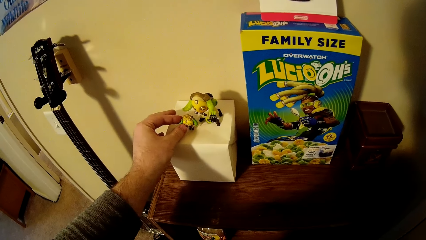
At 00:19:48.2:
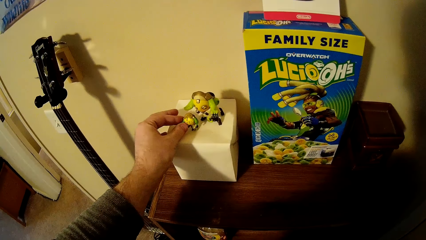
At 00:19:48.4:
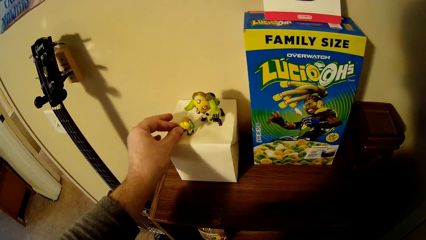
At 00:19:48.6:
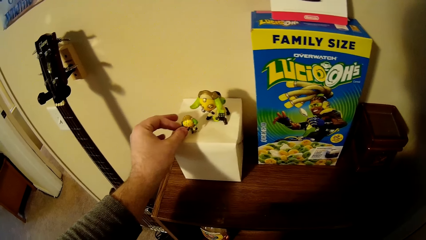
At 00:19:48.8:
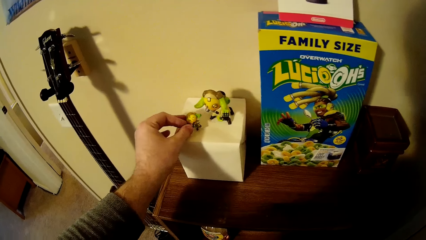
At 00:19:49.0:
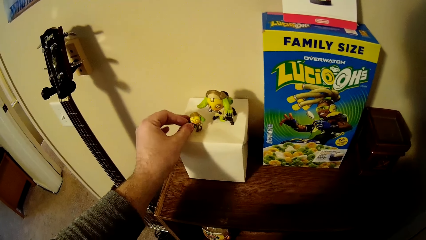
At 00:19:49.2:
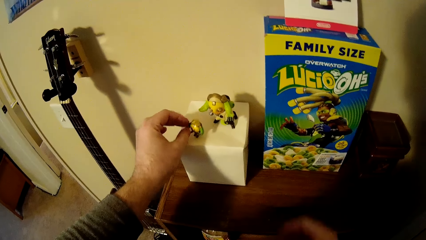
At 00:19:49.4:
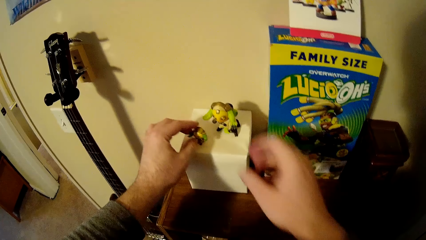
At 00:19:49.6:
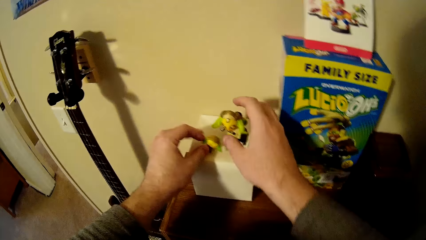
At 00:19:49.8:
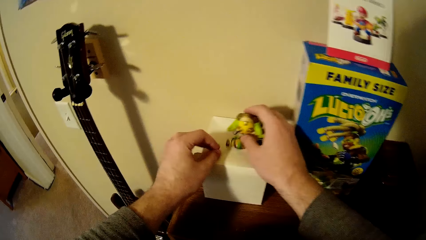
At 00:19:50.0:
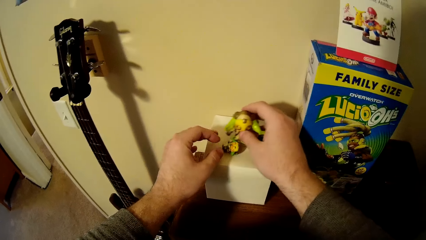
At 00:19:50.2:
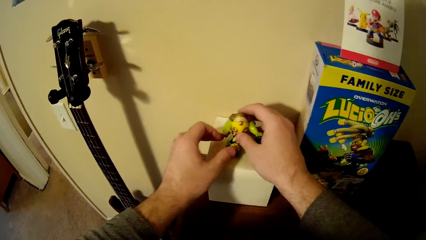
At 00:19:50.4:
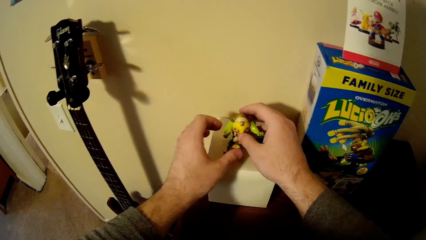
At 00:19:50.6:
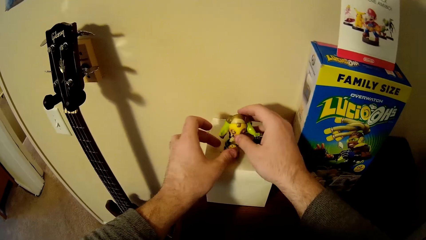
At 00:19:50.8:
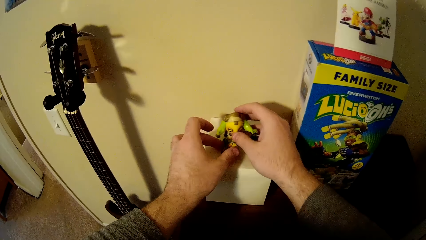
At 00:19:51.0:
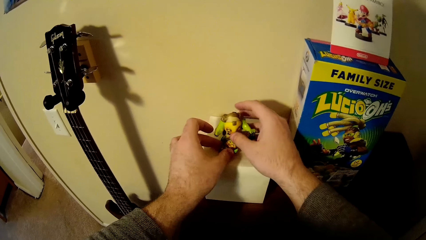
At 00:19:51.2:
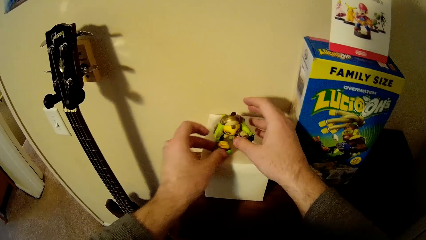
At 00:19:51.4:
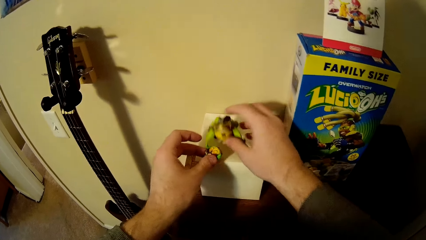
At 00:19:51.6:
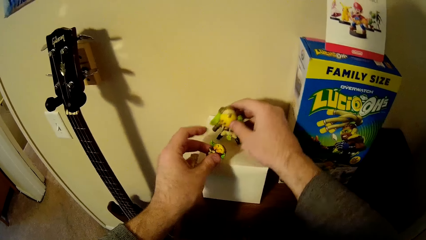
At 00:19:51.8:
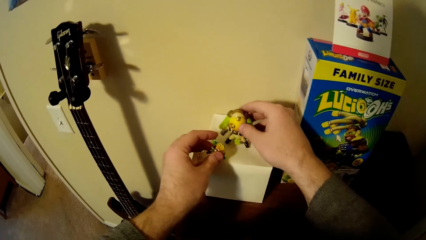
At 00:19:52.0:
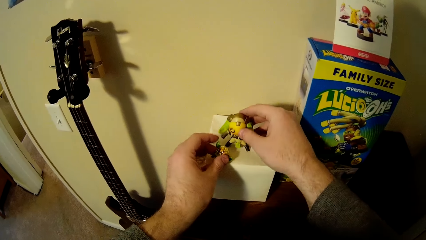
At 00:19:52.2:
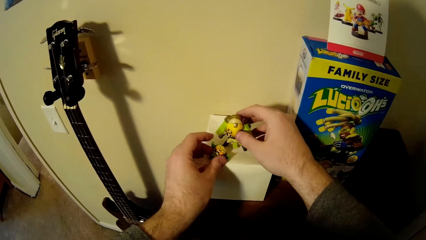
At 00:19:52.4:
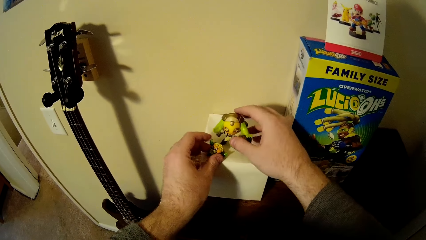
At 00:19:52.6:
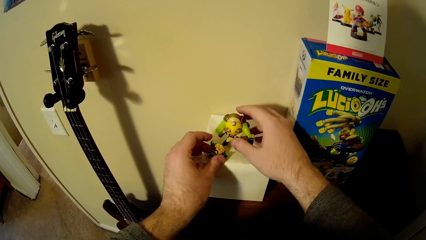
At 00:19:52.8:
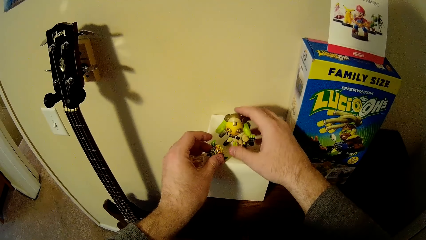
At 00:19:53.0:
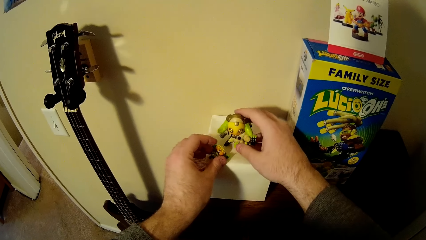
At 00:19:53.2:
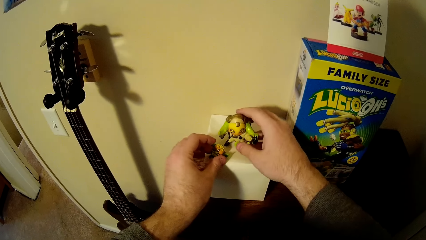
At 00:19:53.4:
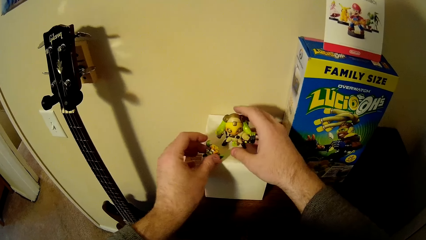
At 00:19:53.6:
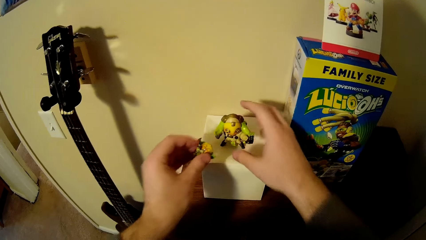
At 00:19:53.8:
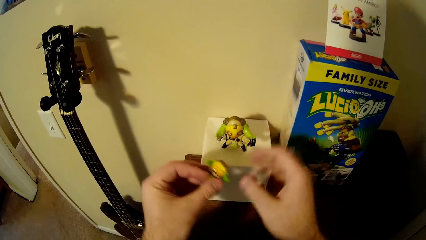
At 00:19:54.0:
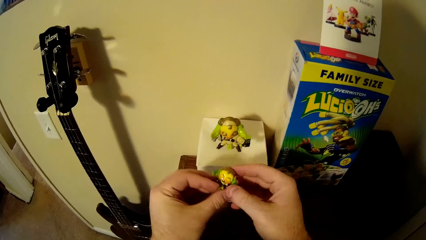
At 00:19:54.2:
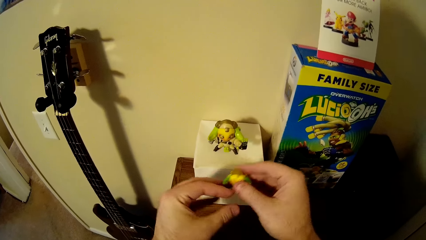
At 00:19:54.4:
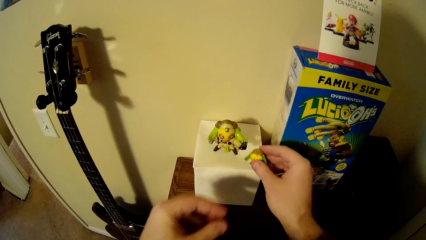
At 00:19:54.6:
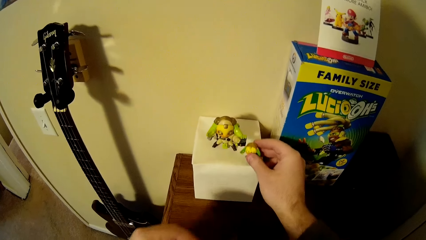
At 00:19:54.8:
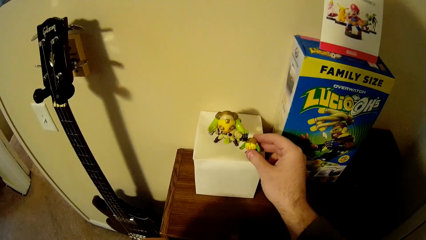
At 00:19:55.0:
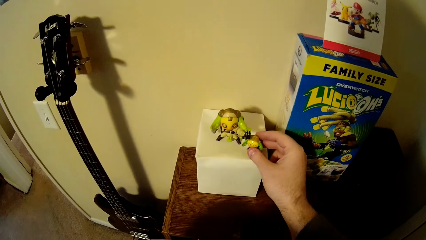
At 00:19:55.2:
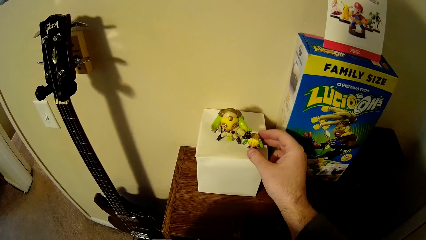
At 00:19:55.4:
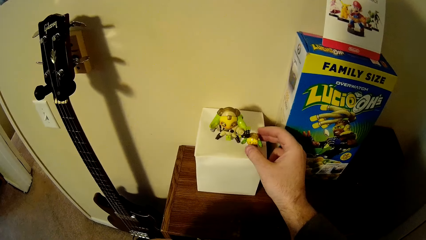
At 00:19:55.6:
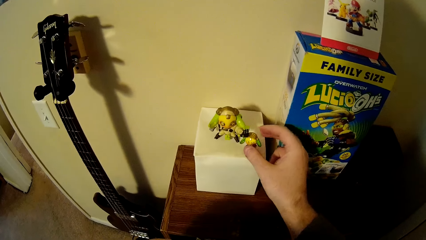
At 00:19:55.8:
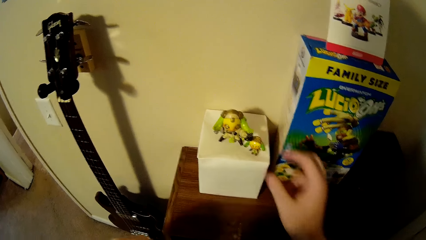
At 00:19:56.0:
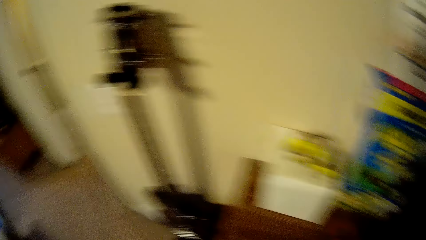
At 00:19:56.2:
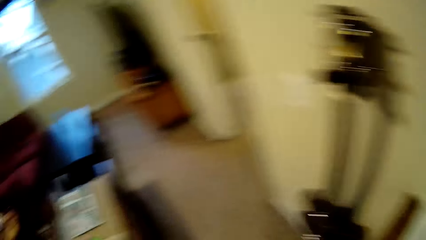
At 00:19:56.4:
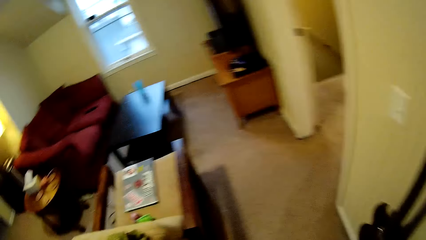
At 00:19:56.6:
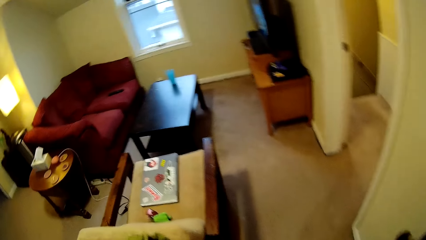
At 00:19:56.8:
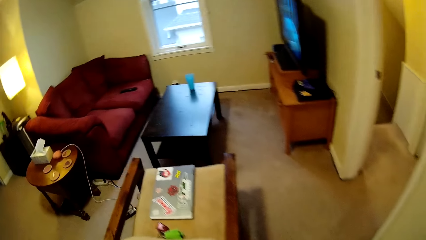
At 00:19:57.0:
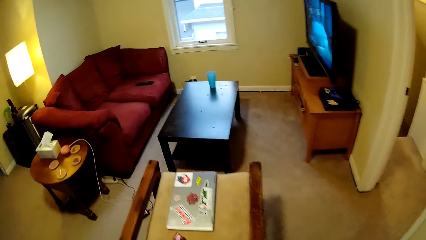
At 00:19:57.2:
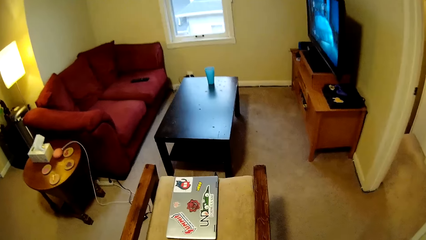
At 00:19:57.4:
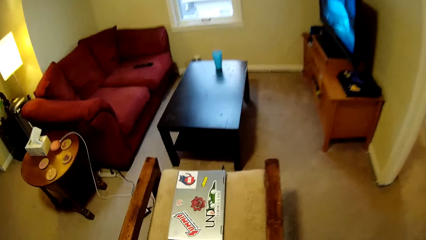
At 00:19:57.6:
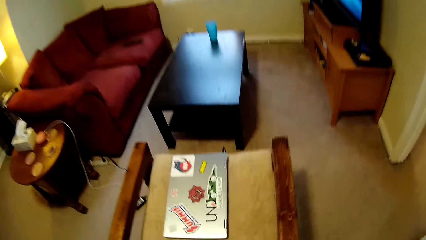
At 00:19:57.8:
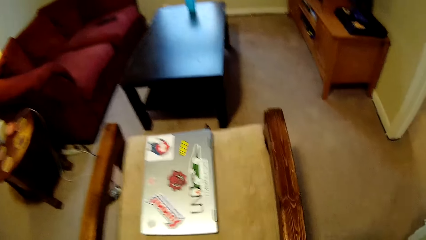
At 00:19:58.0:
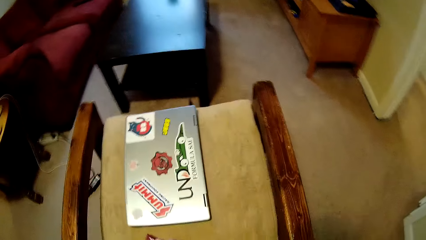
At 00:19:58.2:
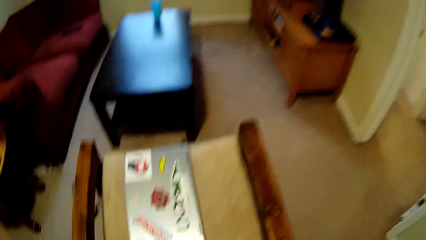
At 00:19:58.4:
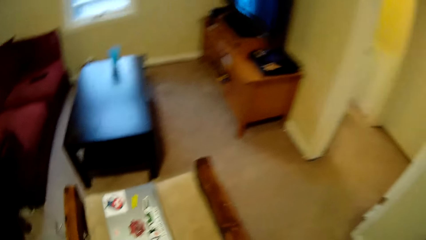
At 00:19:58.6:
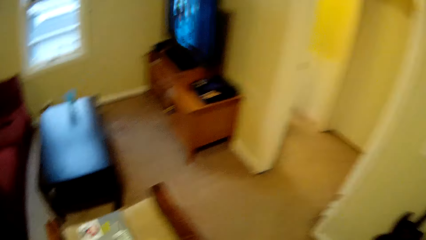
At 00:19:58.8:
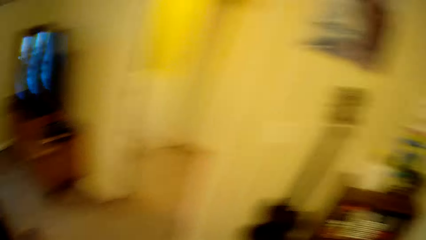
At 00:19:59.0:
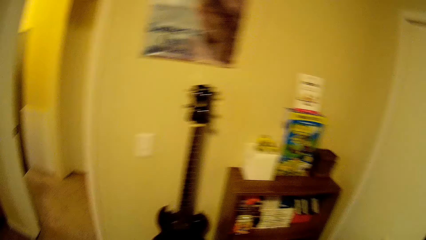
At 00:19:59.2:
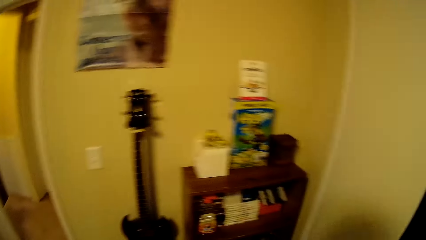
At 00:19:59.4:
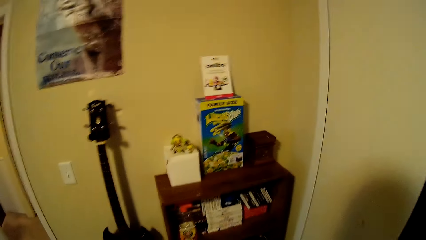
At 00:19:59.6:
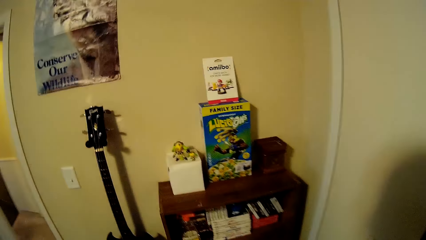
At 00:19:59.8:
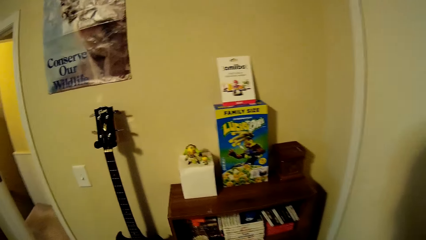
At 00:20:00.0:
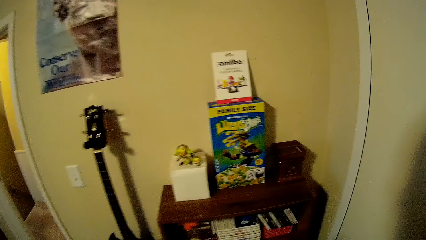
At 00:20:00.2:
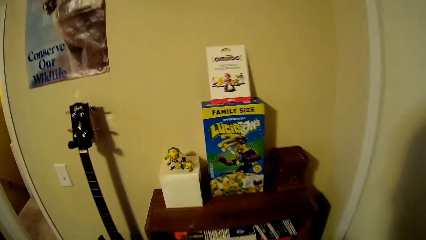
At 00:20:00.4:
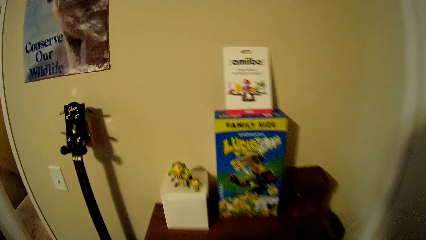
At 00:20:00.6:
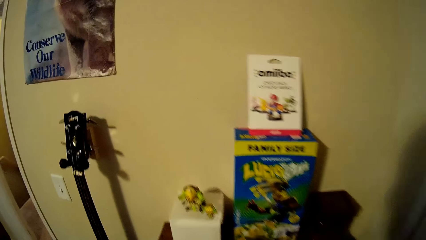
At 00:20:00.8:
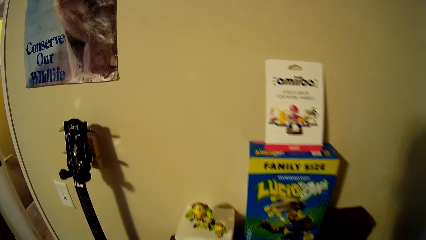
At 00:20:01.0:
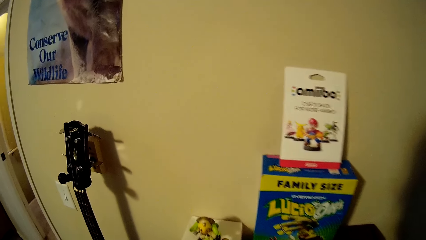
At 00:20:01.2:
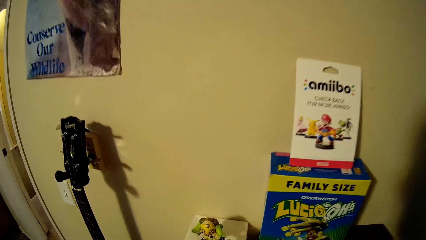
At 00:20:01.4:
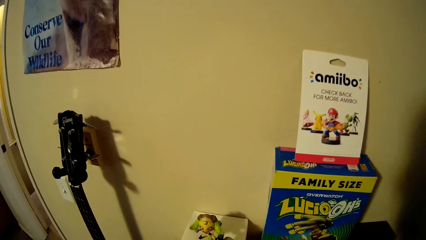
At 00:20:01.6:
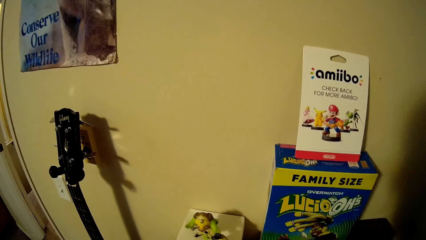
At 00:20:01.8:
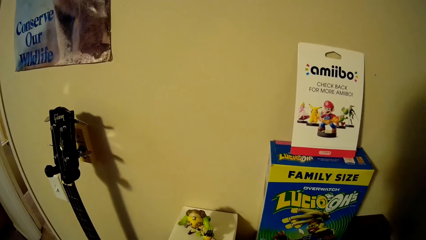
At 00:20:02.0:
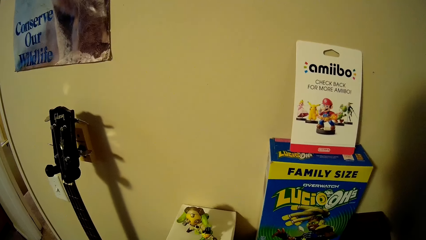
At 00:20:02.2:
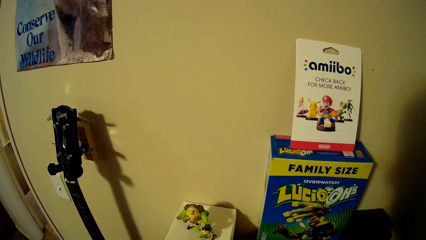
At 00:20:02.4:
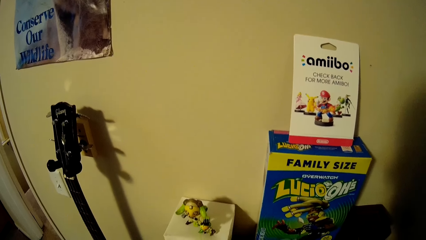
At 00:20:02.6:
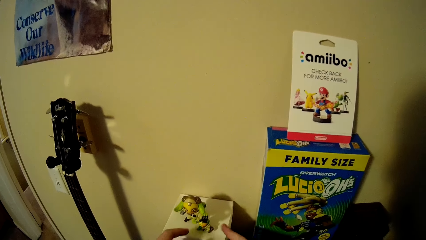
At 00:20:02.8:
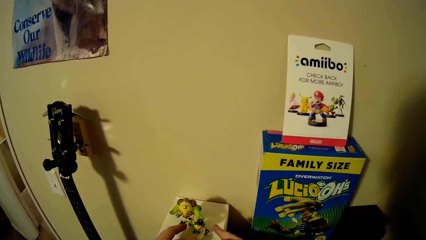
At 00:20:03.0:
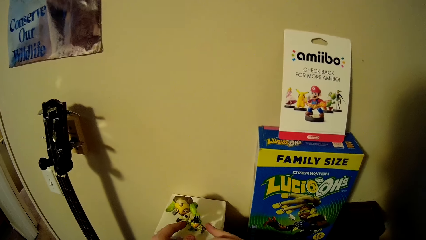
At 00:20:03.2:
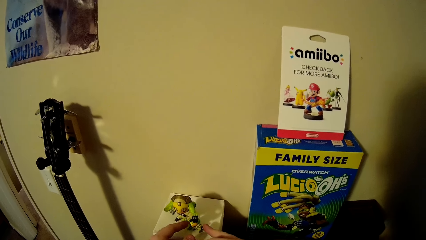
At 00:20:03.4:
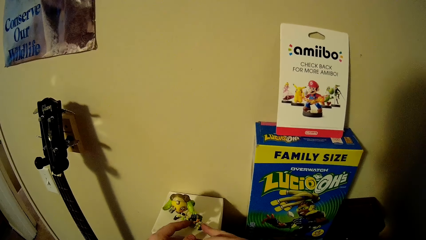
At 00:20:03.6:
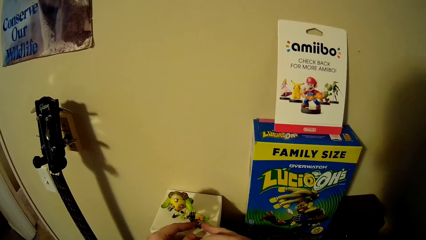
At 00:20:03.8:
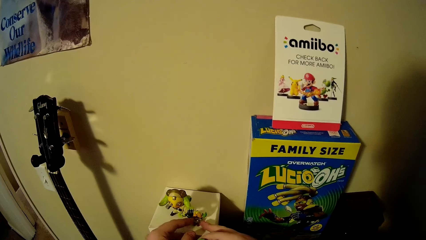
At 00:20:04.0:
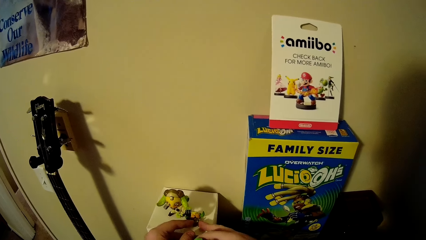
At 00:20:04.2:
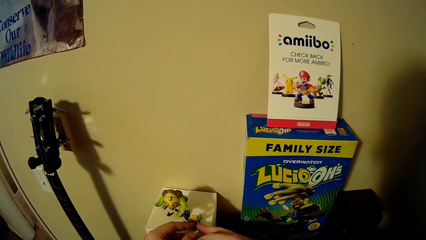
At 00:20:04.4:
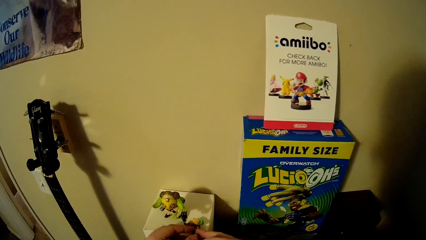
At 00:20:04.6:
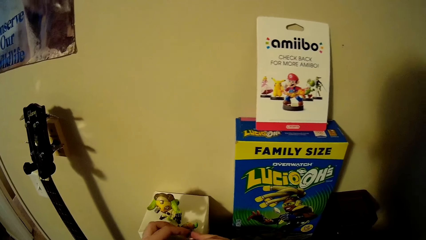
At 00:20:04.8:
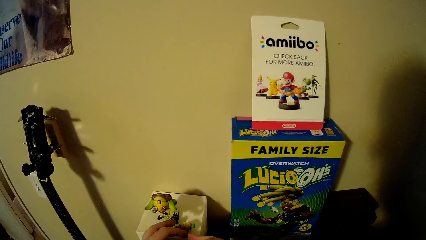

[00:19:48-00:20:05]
The camera wearer moves the dolls. They pick a doll, pass the doll to the right hand and place the doll on the box. They walk in the room. They look at the chair. They pick a plastic item. They walk in the room. They move the box. They pick the doll.
